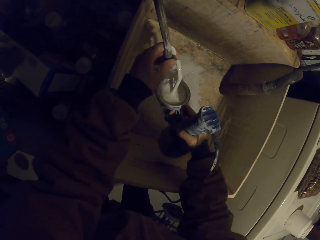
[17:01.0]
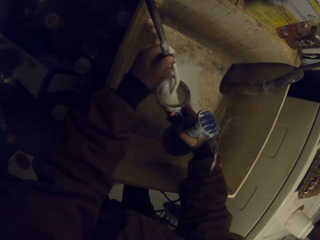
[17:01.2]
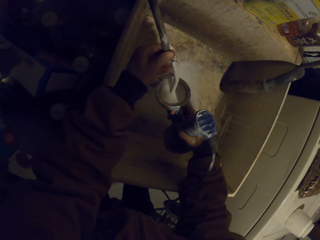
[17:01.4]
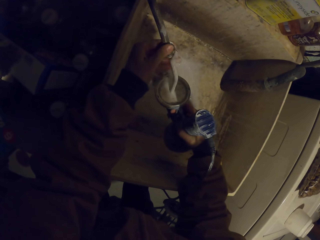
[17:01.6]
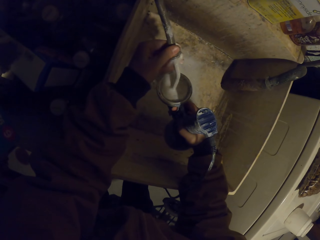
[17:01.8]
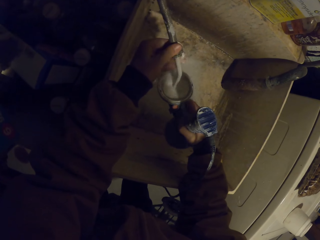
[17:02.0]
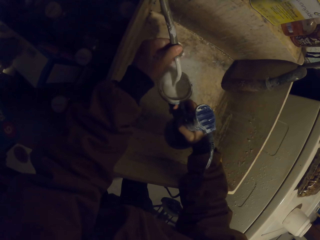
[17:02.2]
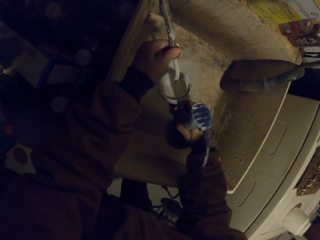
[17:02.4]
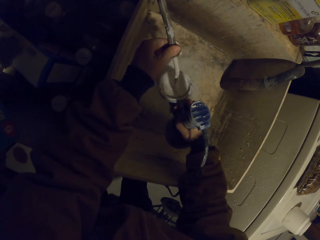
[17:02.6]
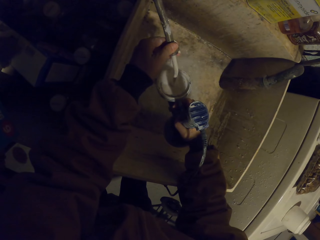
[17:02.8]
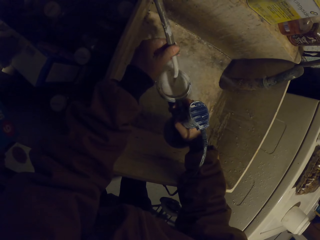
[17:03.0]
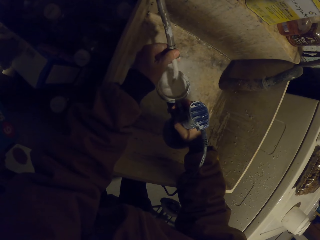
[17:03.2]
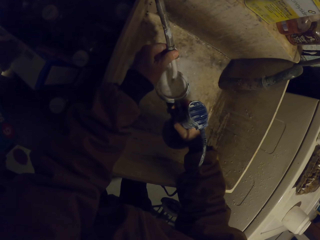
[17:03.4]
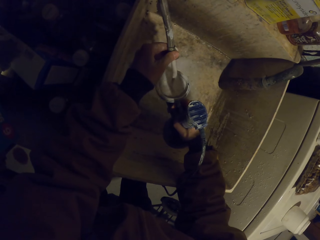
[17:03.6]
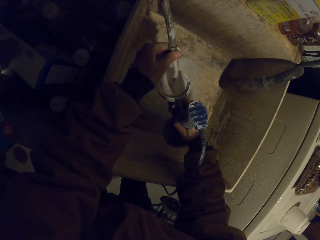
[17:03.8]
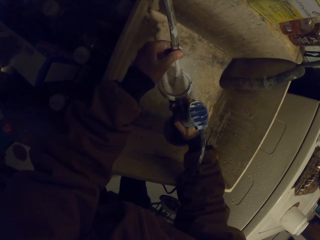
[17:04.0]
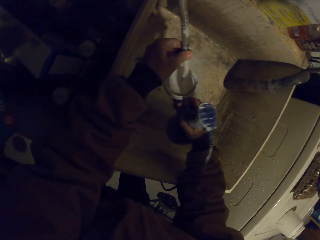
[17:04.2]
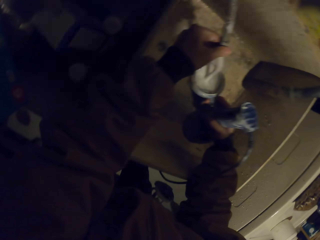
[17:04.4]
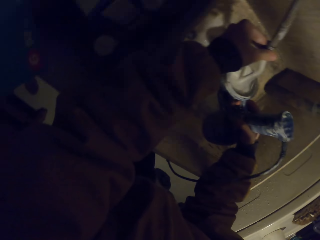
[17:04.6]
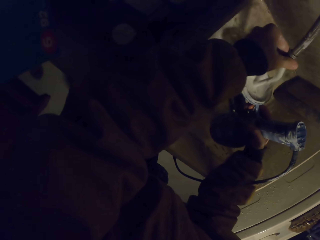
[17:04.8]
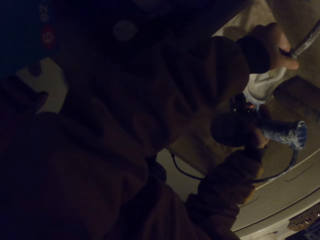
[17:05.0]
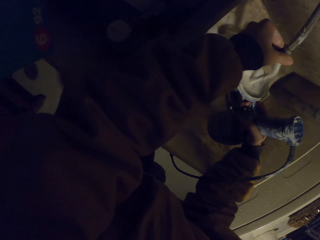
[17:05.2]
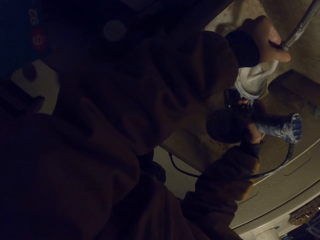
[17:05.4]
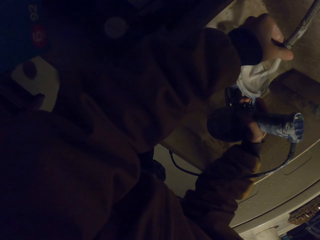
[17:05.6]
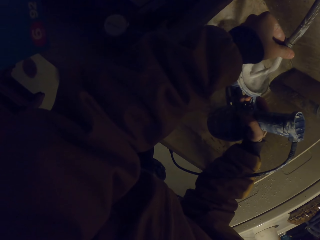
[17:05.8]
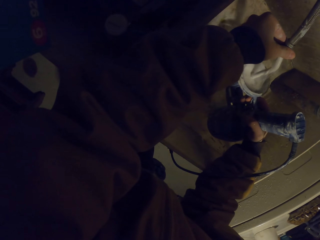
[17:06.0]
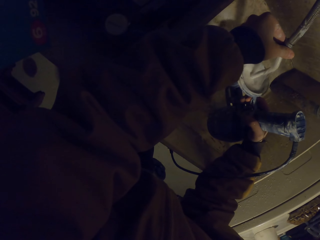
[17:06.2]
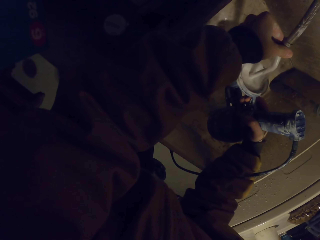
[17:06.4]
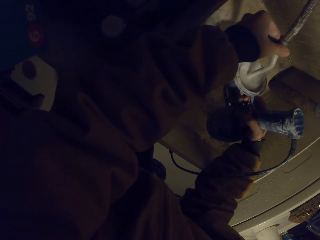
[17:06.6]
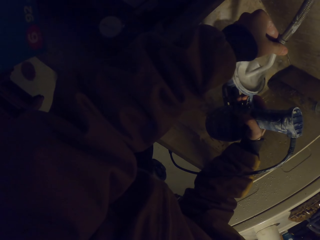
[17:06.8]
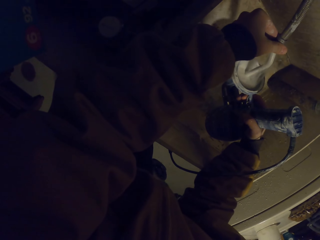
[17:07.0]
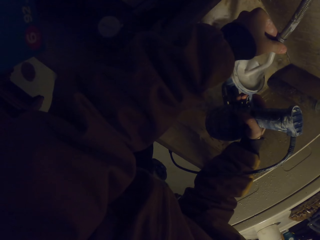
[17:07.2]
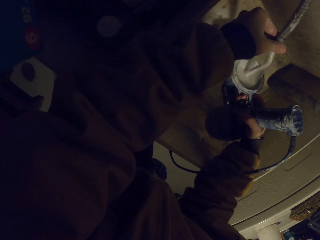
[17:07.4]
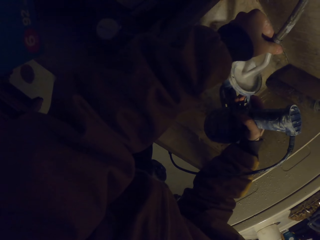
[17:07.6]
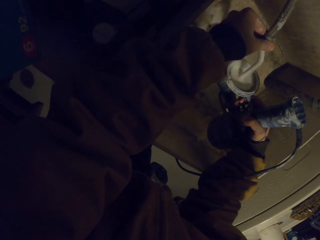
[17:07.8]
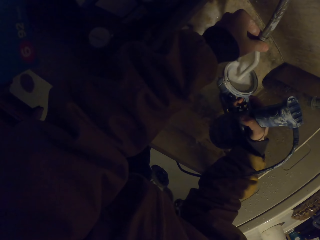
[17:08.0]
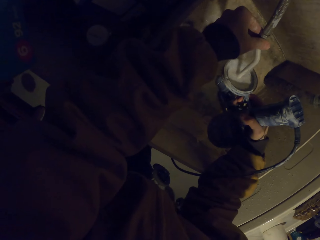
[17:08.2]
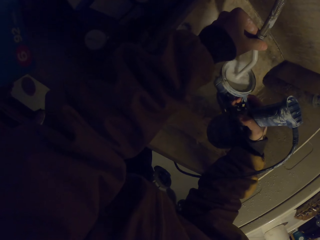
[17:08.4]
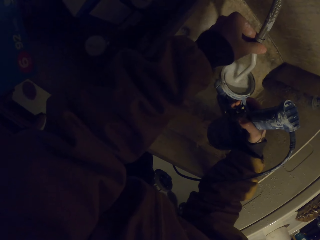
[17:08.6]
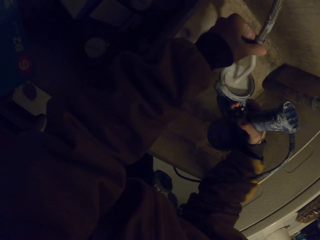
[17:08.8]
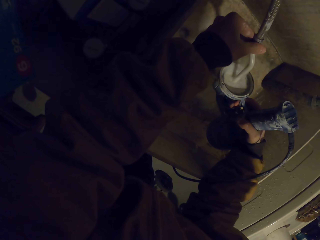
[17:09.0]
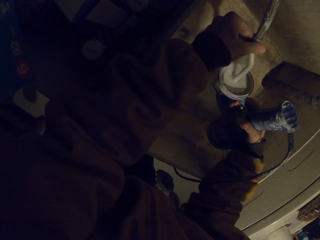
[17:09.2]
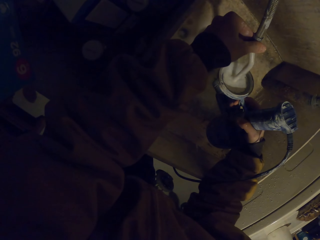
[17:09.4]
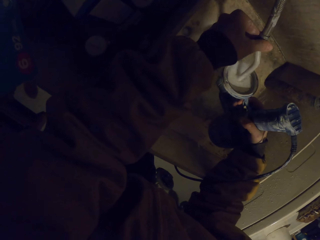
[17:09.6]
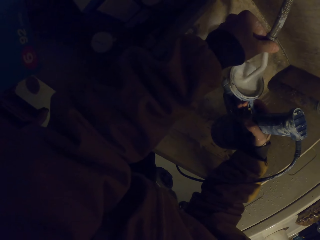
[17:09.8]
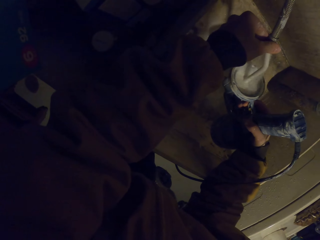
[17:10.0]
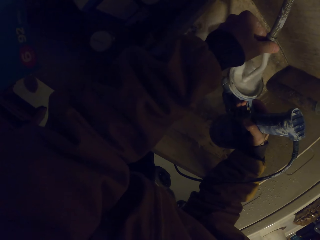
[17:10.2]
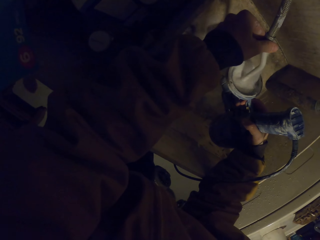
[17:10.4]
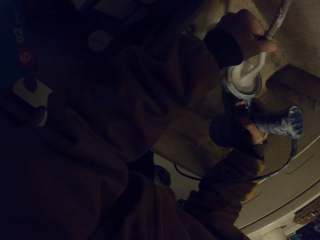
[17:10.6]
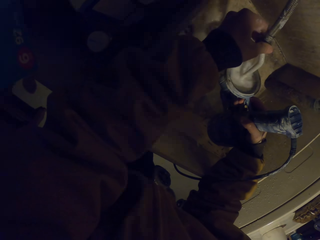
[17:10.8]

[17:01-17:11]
The camera wearer washes off paint from a spray gun.

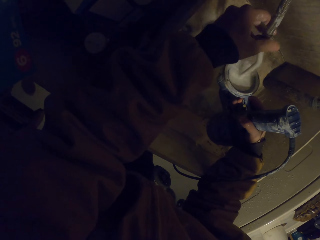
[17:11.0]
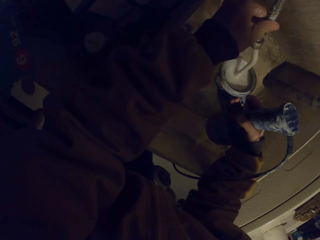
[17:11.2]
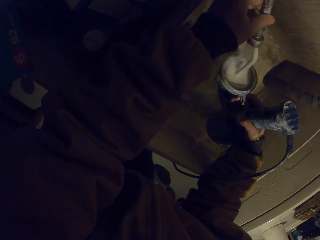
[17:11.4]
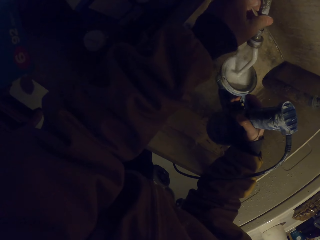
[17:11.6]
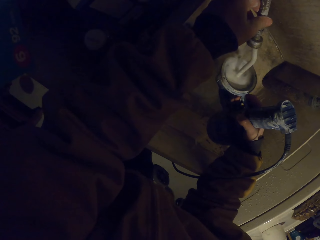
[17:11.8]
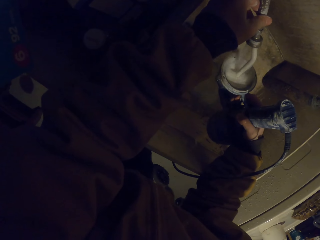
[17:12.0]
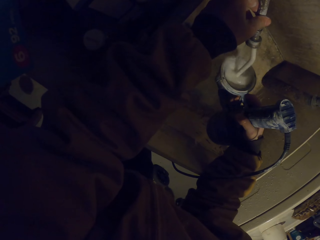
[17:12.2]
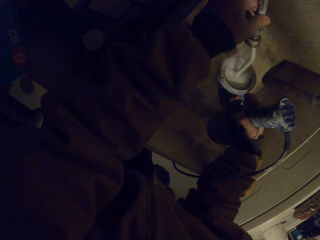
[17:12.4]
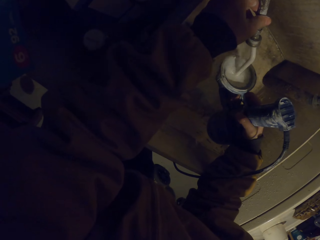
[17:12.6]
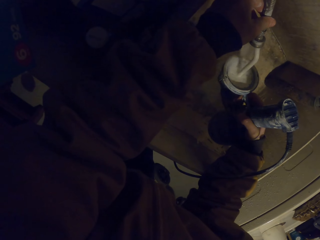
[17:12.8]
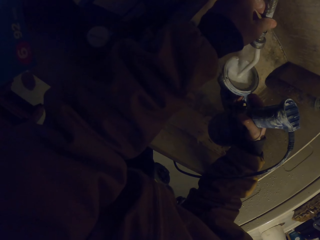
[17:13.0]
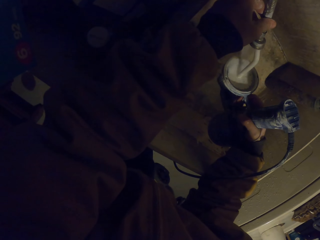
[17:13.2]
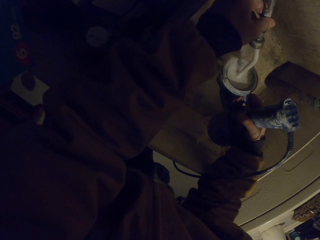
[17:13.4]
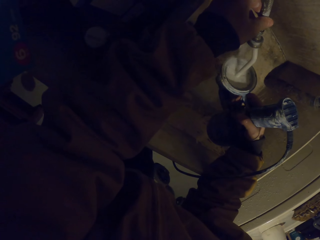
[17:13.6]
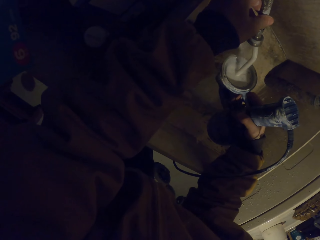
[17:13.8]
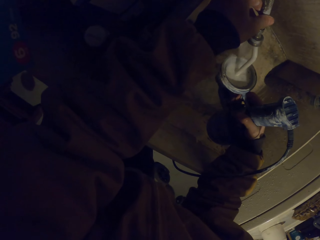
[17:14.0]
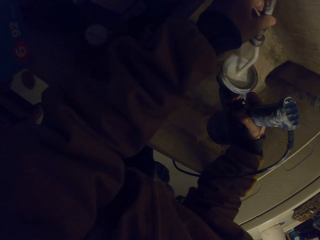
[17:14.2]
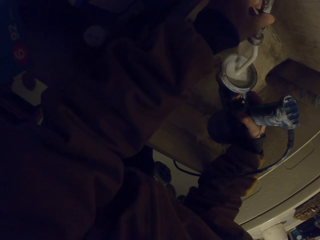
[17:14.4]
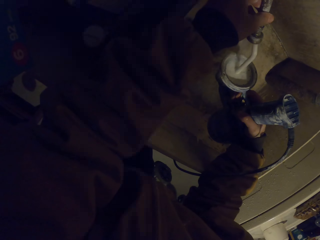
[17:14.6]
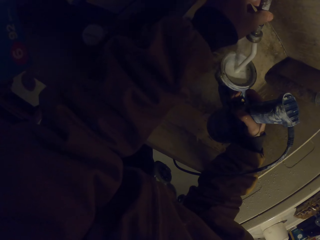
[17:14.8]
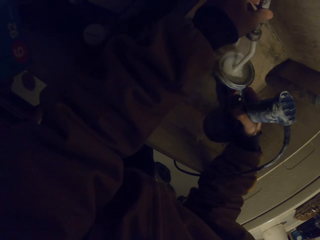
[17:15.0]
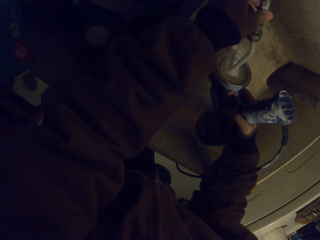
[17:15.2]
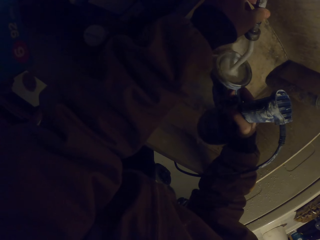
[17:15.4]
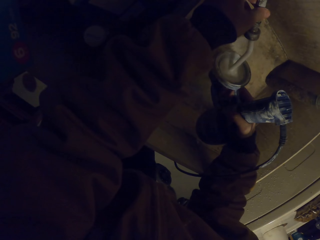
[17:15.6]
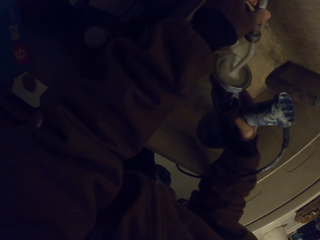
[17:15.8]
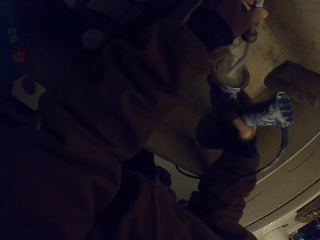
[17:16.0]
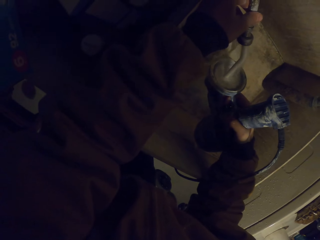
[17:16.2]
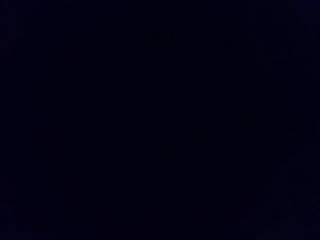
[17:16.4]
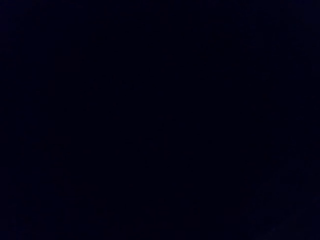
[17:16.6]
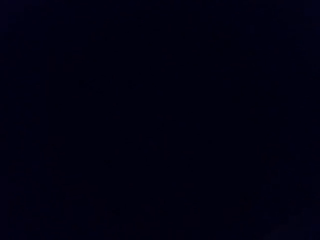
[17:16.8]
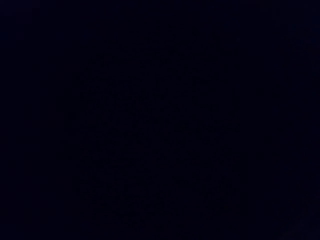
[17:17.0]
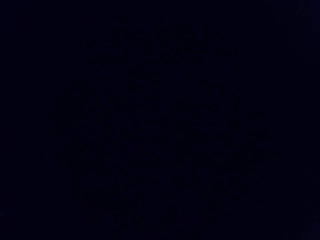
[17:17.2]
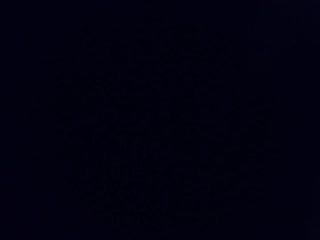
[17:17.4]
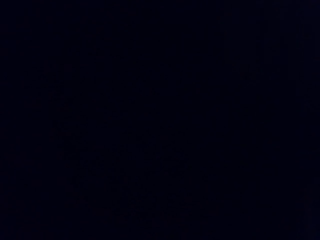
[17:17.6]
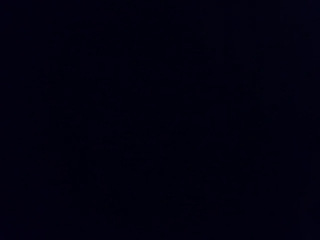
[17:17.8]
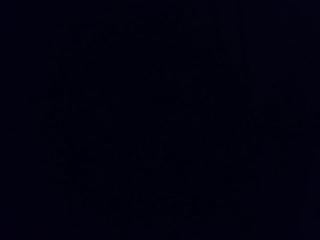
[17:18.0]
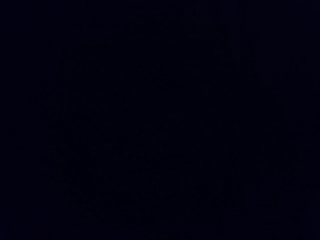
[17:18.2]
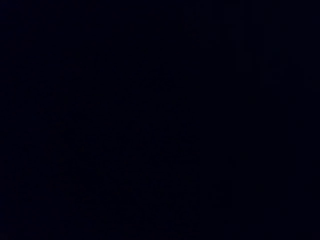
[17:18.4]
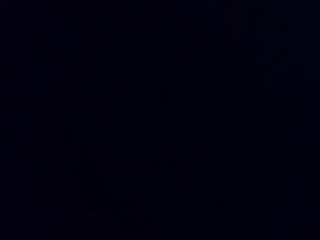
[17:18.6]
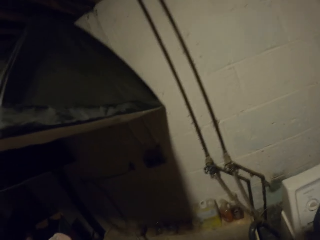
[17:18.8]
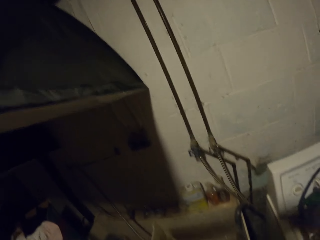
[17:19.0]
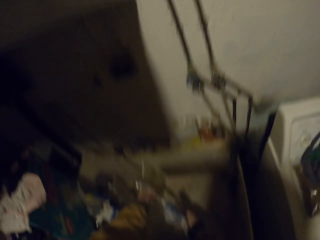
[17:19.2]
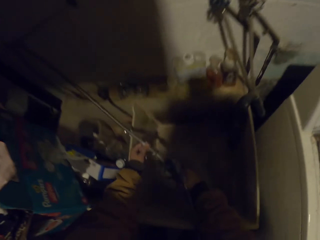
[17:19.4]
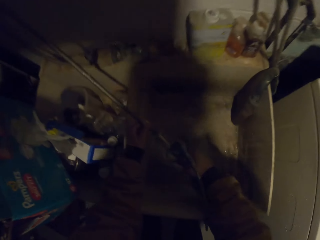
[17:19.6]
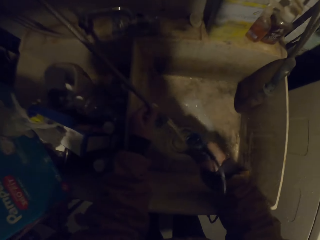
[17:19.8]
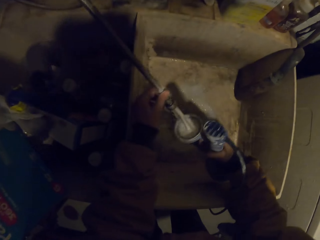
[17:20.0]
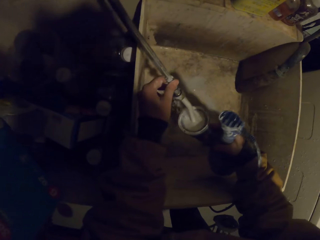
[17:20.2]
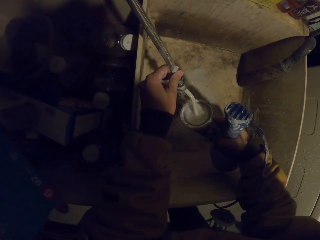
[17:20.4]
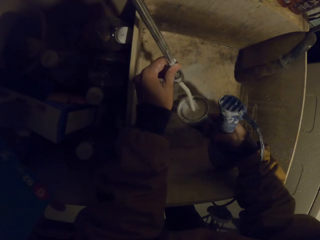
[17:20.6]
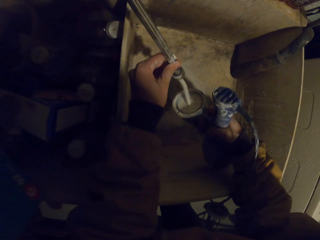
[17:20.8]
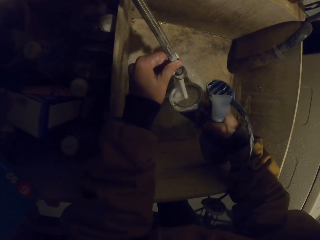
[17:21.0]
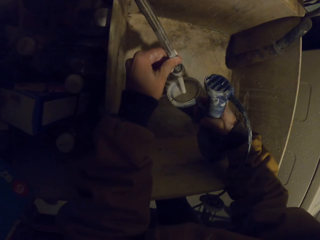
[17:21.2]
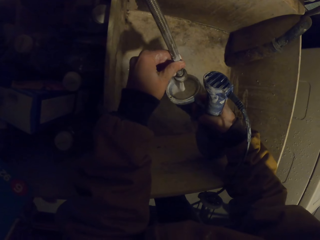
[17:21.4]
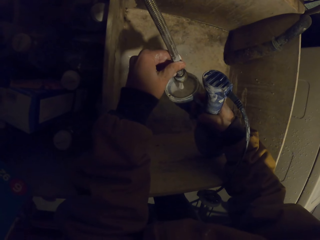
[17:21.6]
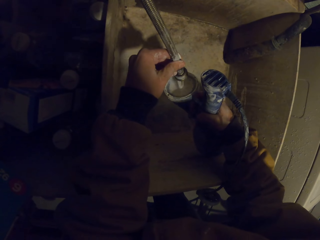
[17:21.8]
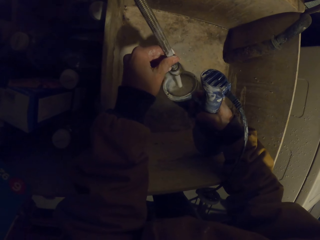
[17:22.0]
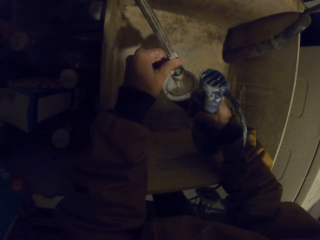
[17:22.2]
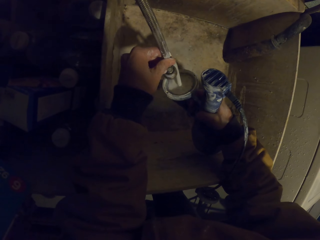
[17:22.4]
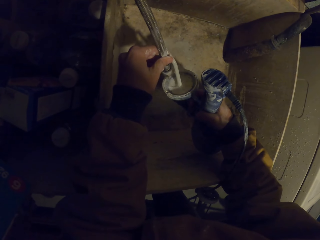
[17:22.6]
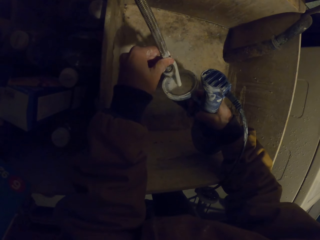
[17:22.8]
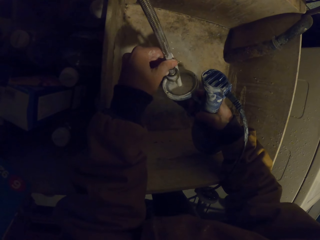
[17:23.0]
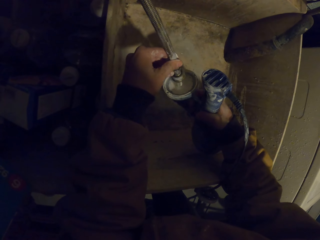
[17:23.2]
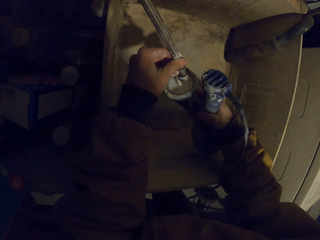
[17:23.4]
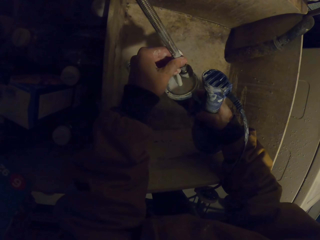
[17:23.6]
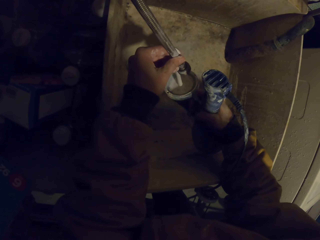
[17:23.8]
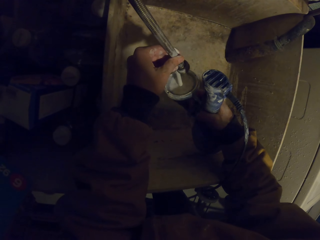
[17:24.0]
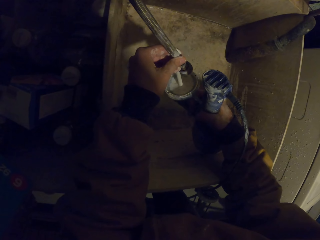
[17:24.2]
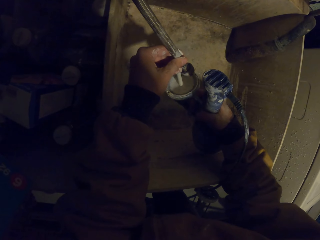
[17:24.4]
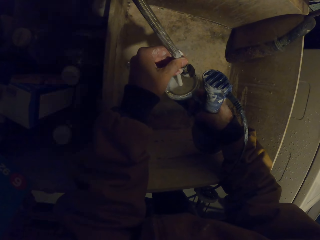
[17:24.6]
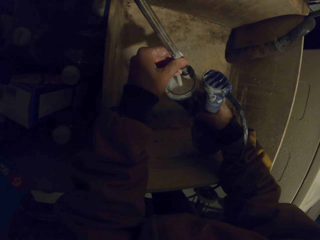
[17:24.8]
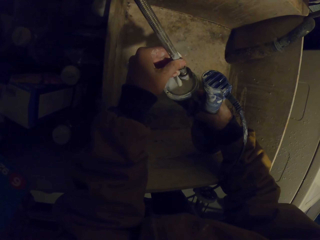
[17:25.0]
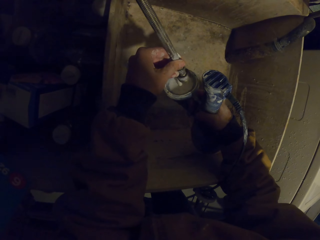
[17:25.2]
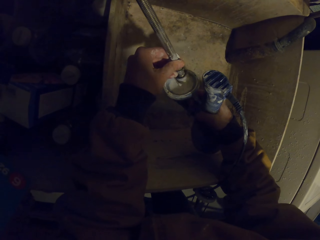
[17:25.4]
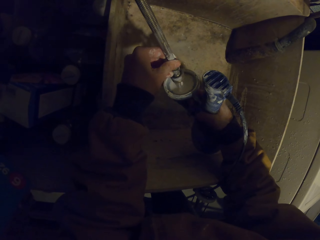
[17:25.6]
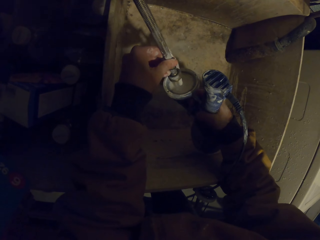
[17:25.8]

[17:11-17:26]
The camera wearer rinses the spray gun. They rinse the spray gun again.
